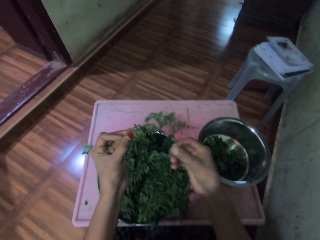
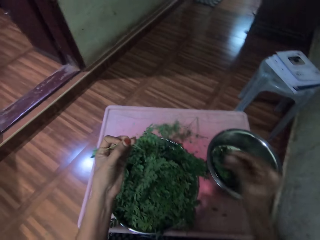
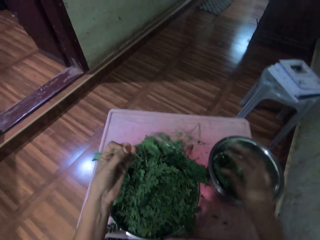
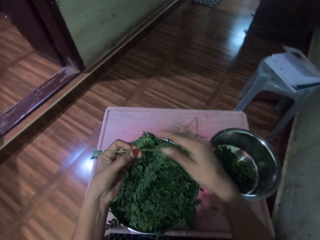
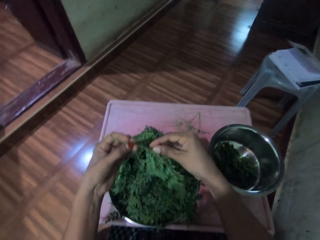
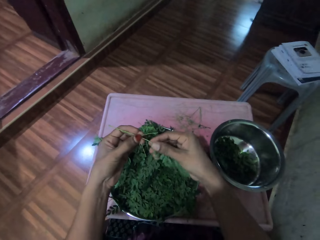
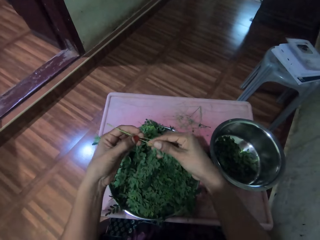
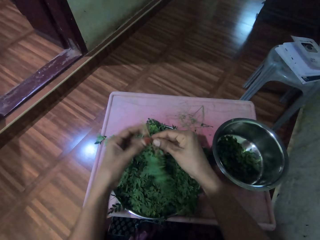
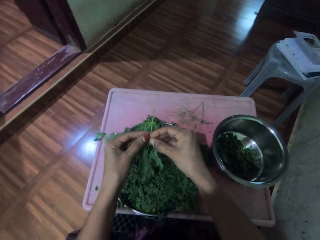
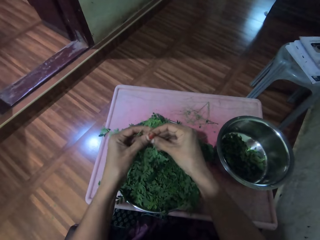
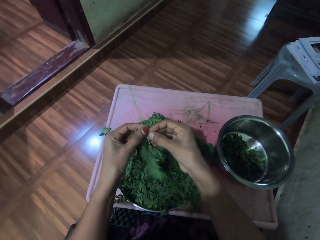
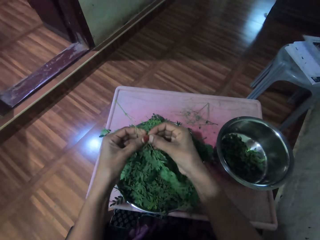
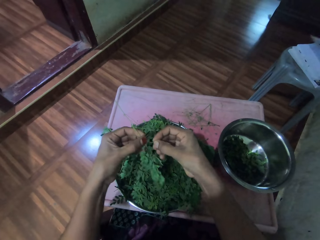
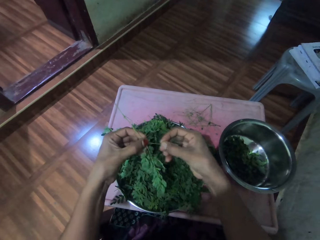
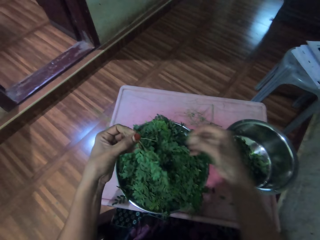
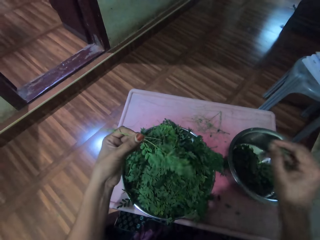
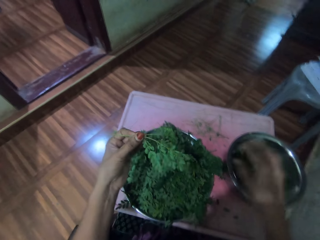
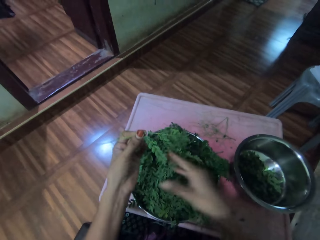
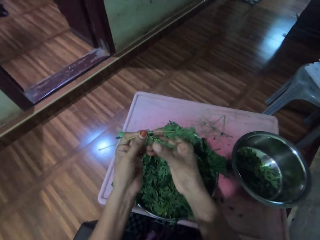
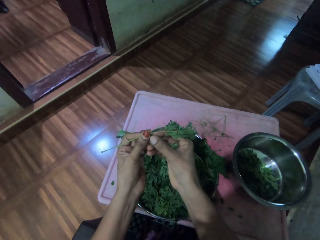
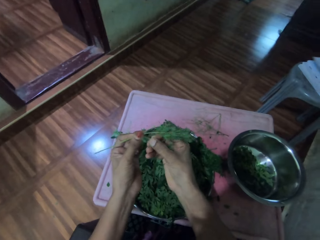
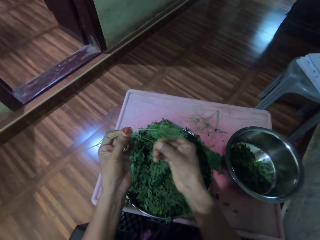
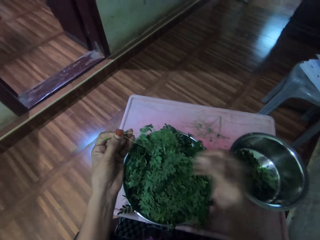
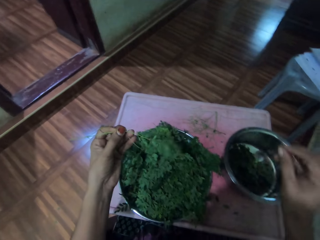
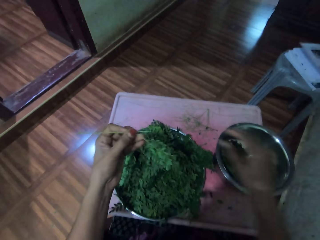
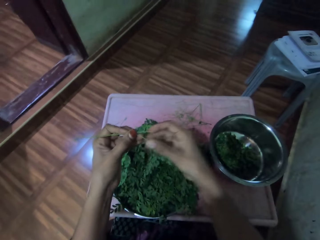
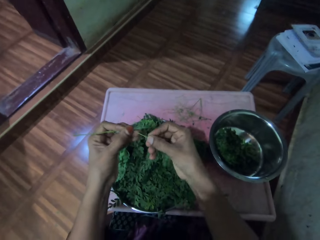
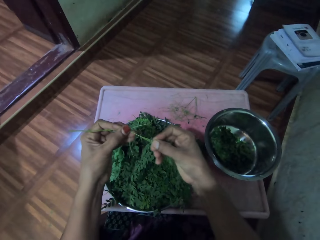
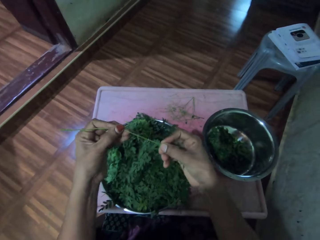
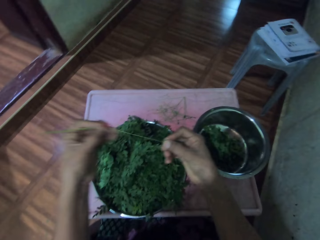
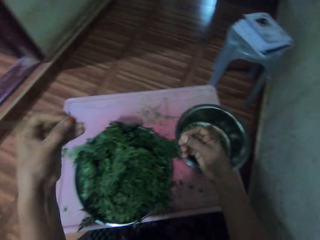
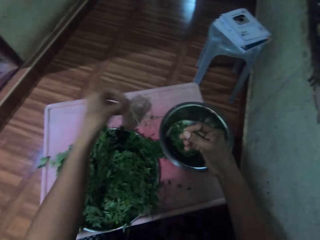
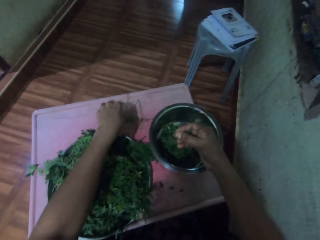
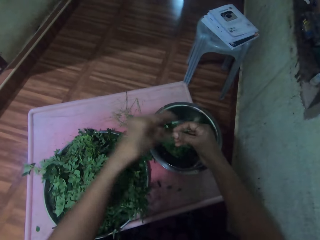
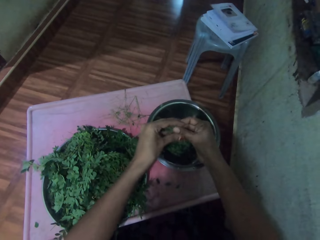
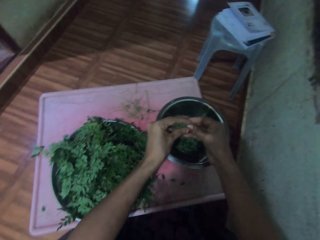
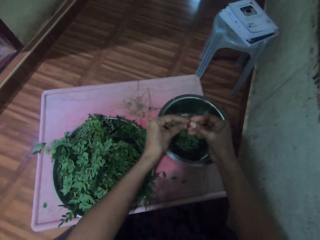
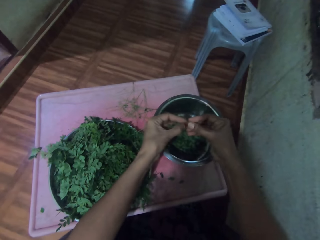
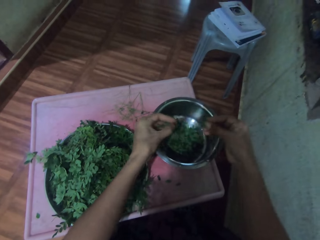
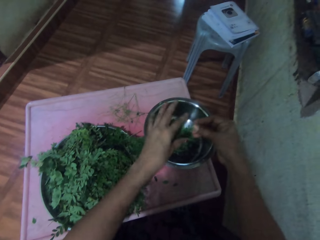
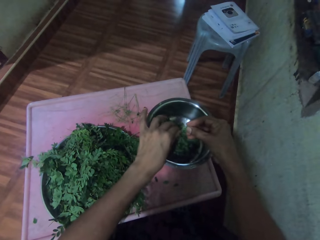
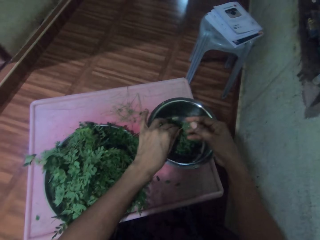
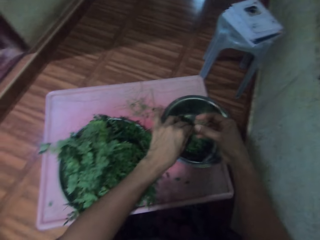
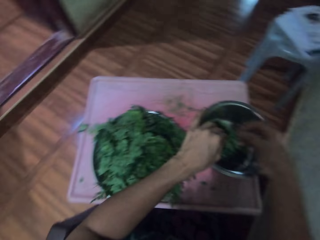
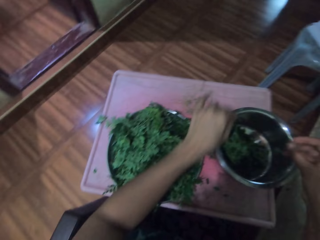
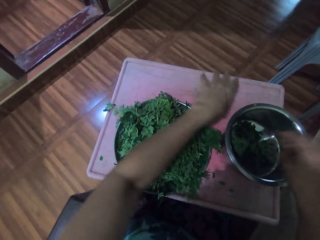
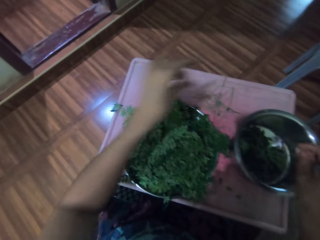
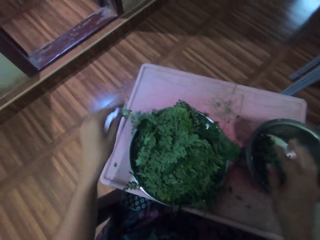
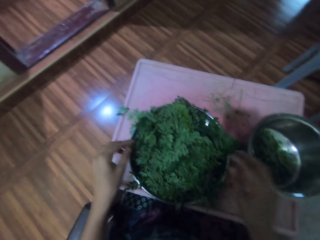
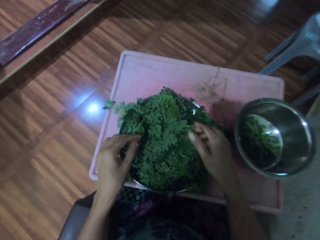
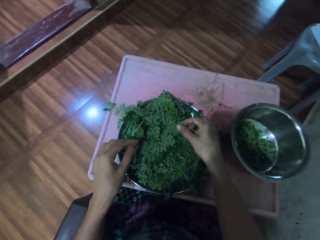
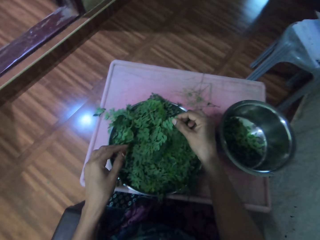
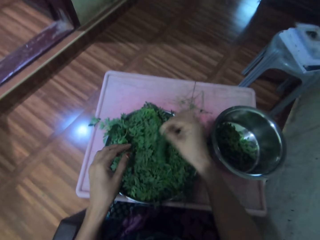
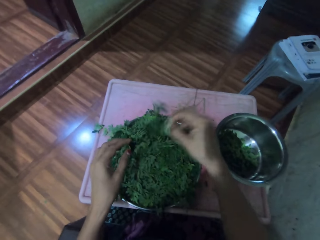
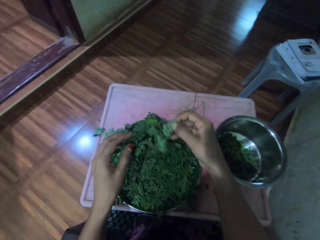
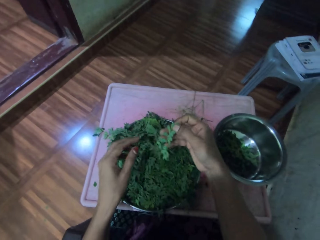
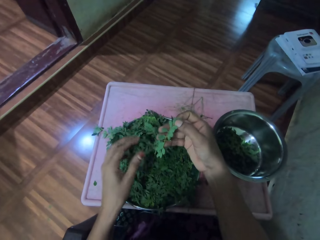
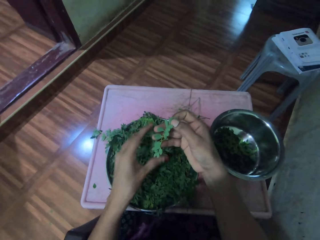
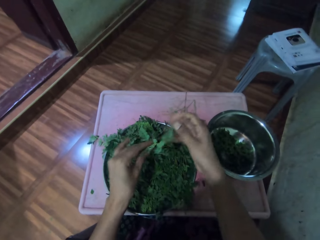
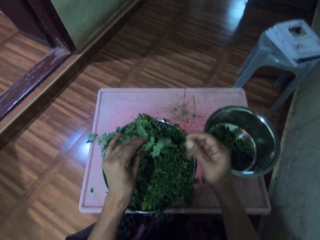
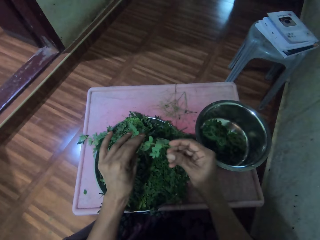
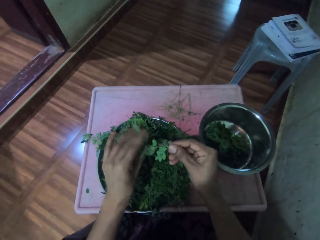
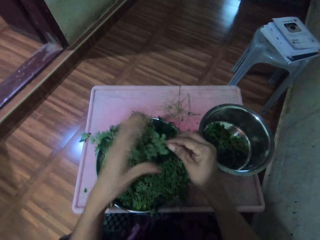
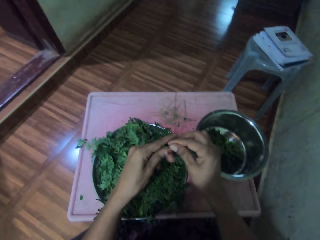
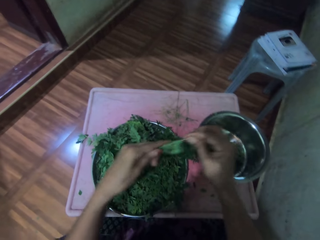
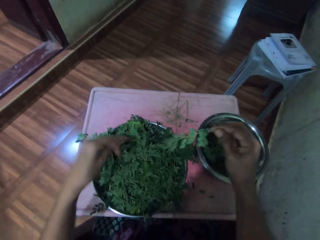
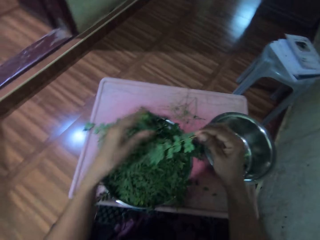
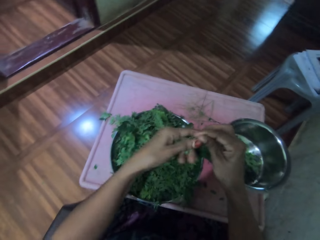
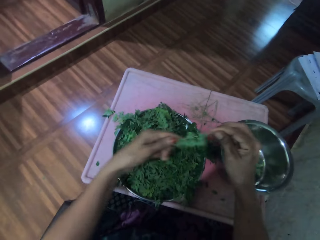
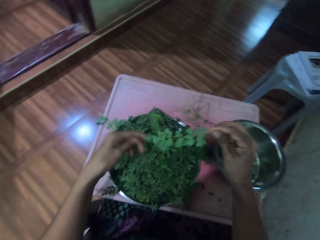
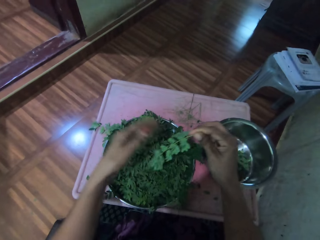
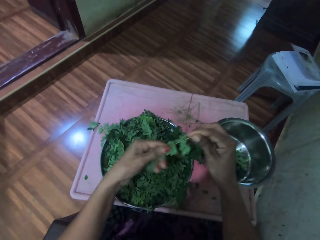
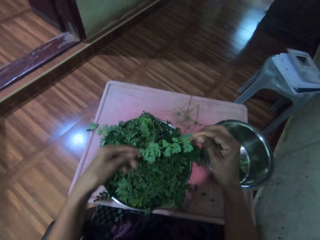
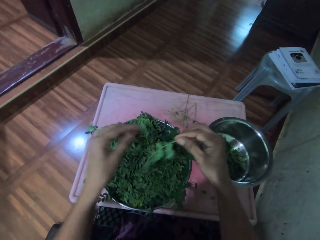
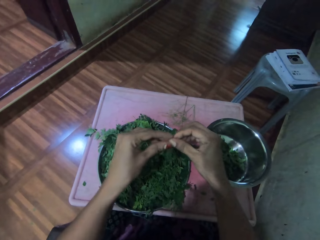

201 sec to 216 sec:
The camera wearer plucks the leaves from the stalk and places the leaves in the cooking pot. They pluck the leaves from the stalk and place the leaves in the cooking pot. They pluck the leaves from the stalk and place the leaves in the cooking pot. They pluck the leaves from the stalk. They place the stalk in a tray. They drop the stem on the table. They destem the vegetables. They place the leaves in the cooking pot. They destem the vegetables. They pick up the vegetable stem and move their hand along the vegetable stem.

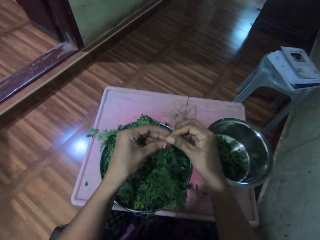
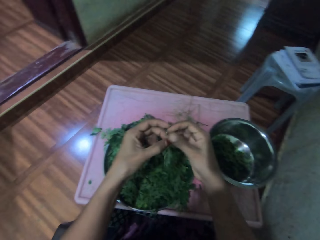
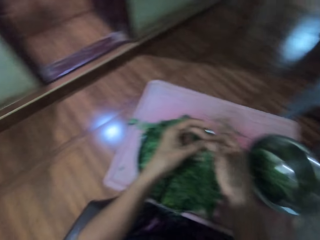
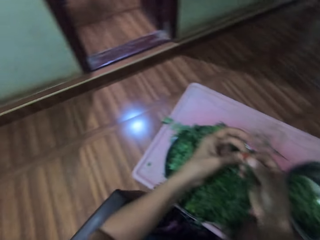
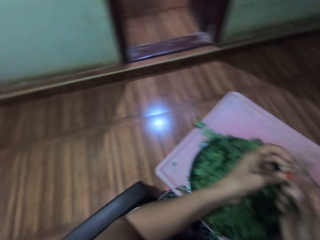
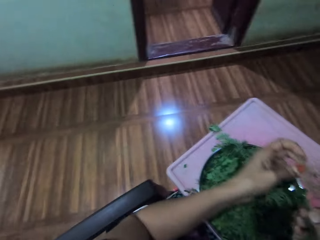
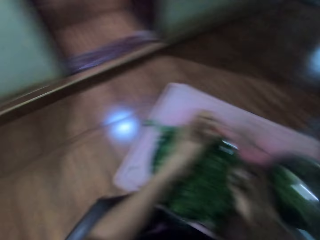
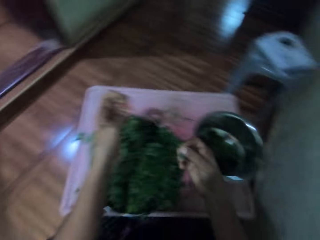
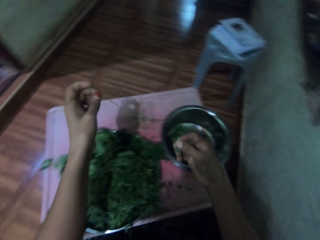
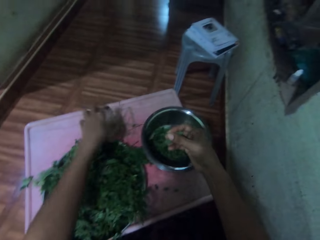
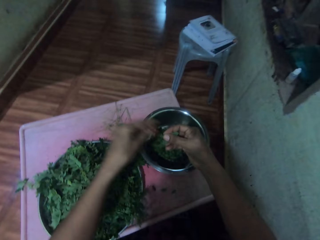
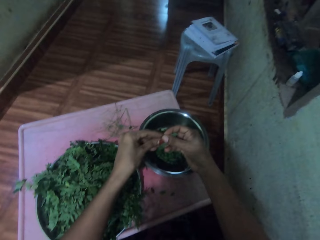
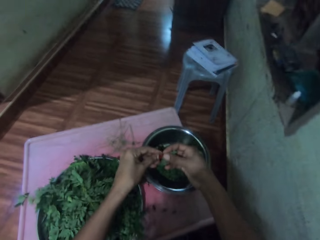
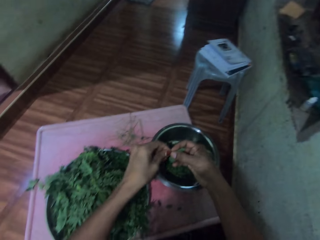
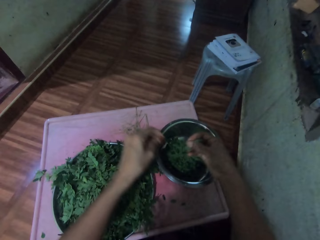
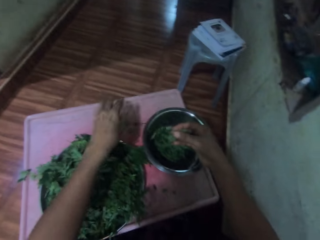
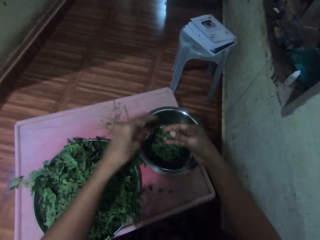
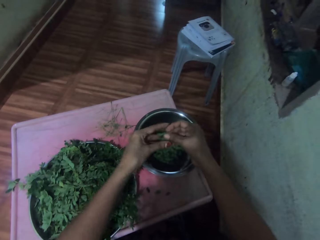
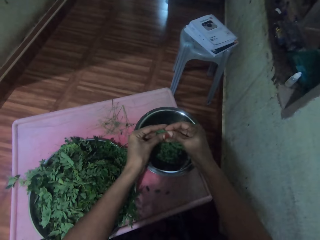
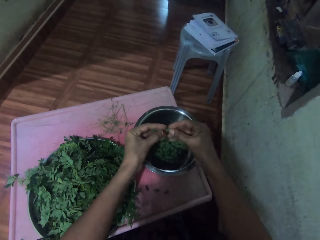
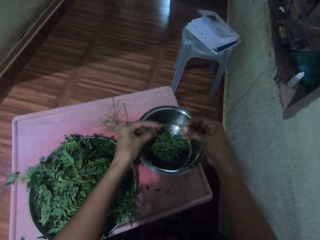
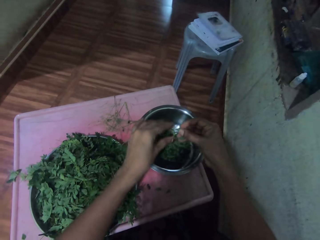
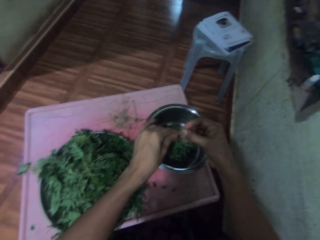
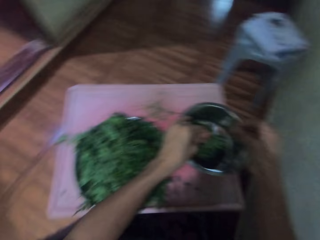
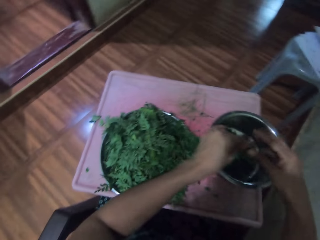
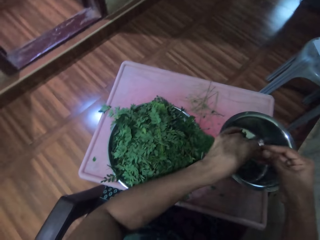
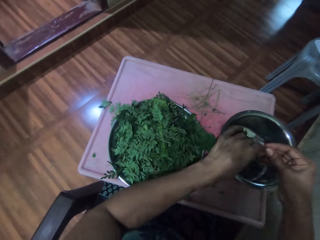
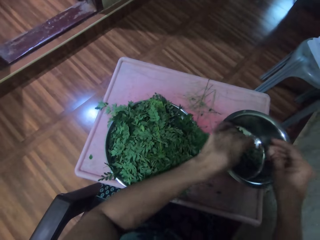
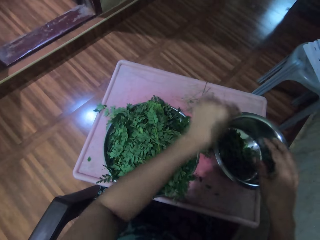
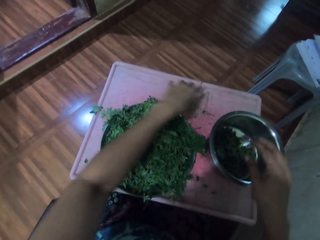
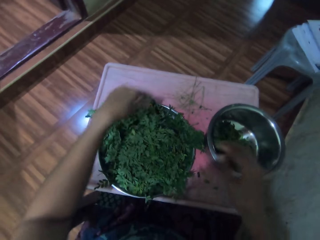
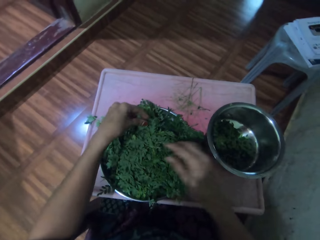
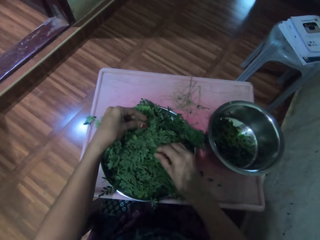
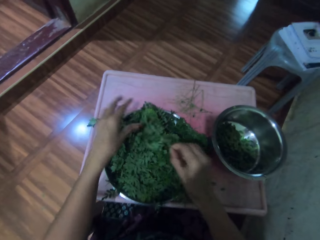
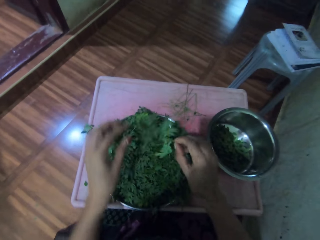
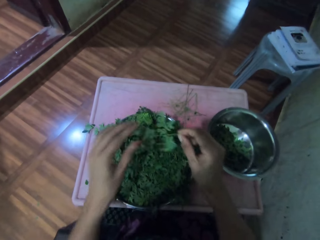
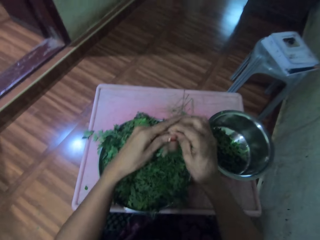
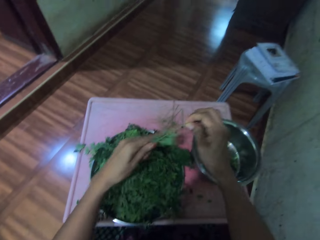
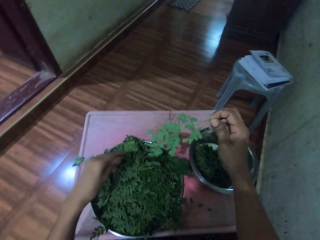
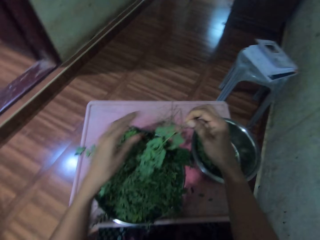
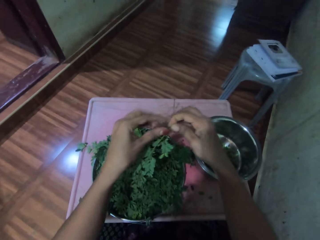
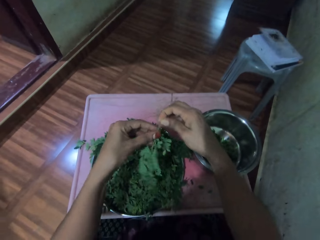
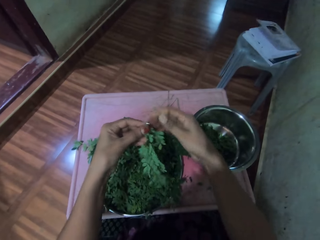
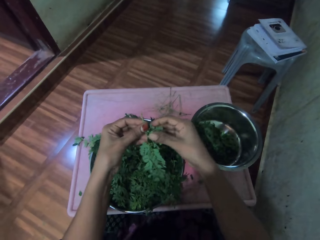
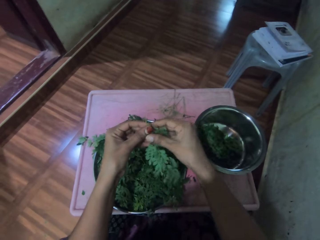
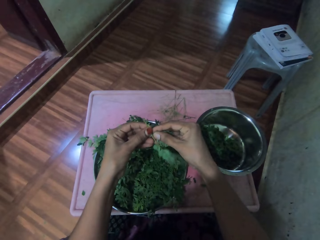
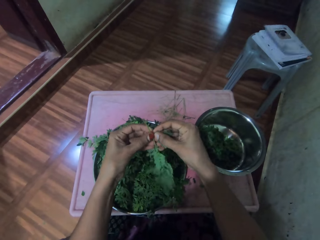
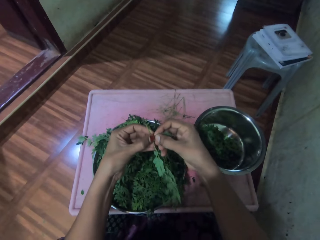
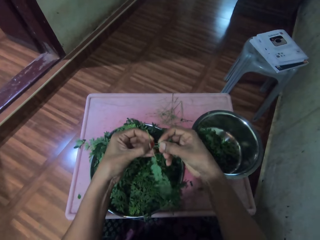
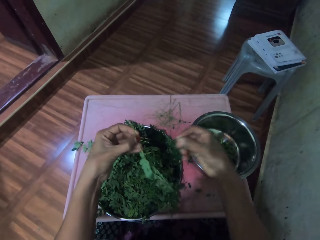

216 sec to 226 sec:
The camera wearer plucks the leaves from the stalk and places the stalk in a tray. They drop the stem on the table. They drop the stem on the table again. They place the leaves in the cooking pot. They drop the stem on the table. They pick up the vegetable stem and move their hand along the vegetable stem.
